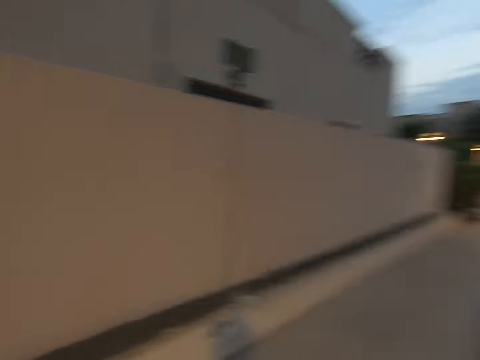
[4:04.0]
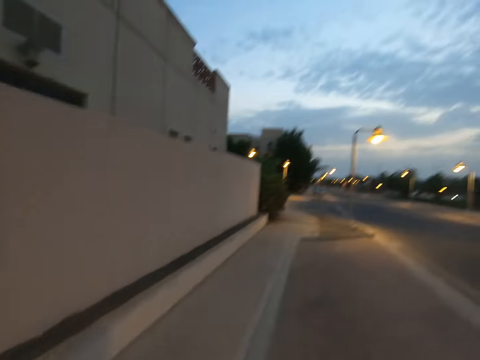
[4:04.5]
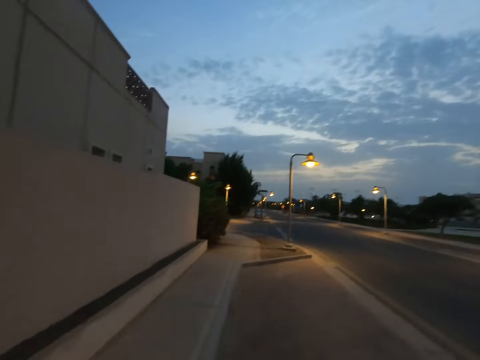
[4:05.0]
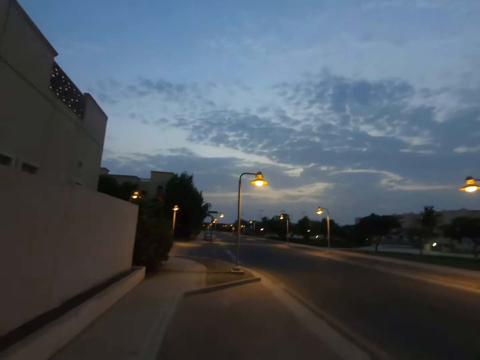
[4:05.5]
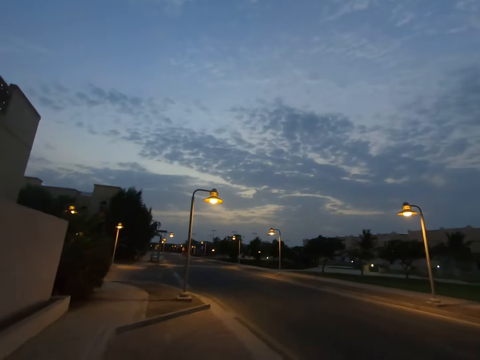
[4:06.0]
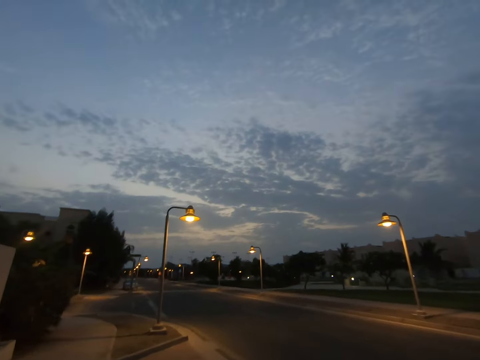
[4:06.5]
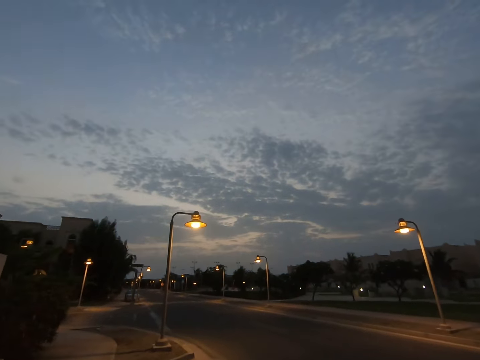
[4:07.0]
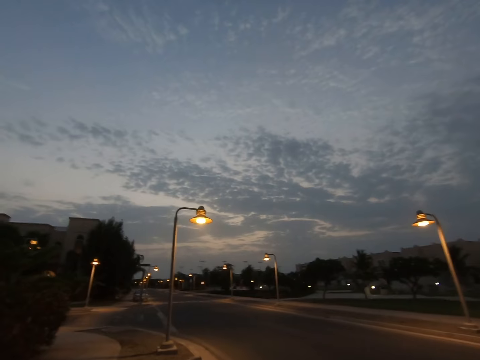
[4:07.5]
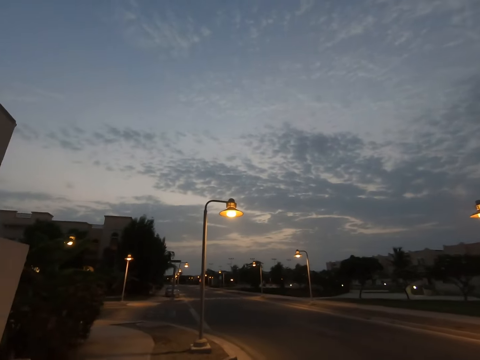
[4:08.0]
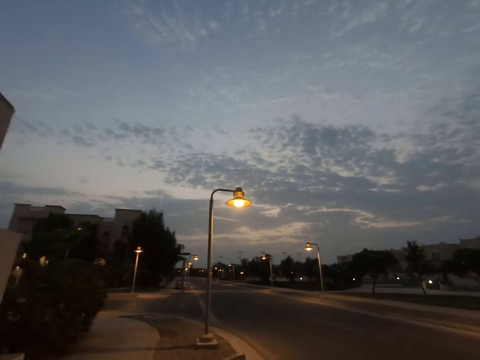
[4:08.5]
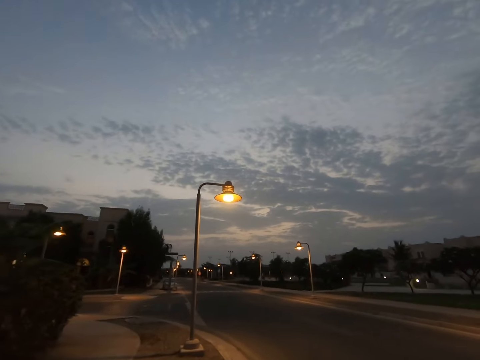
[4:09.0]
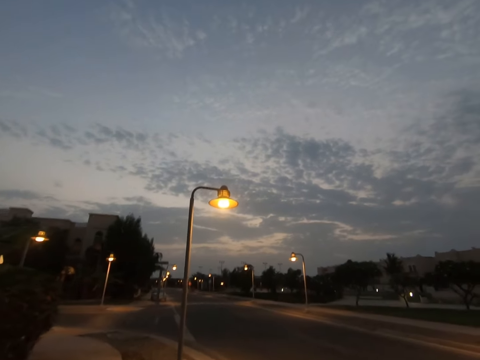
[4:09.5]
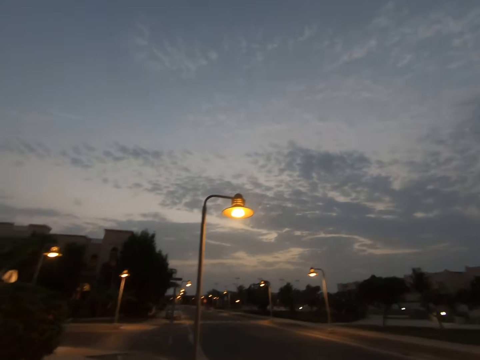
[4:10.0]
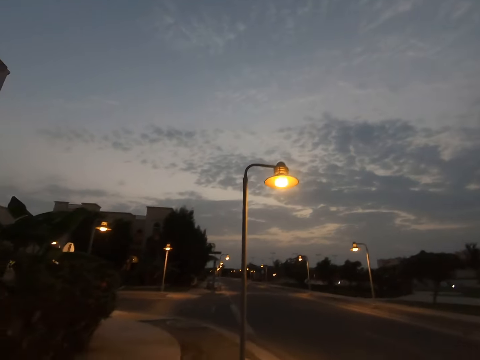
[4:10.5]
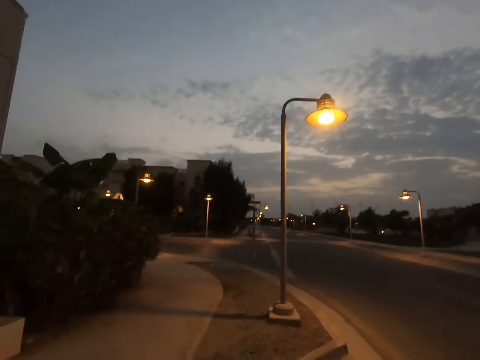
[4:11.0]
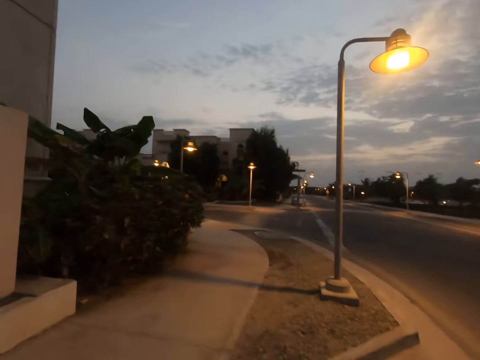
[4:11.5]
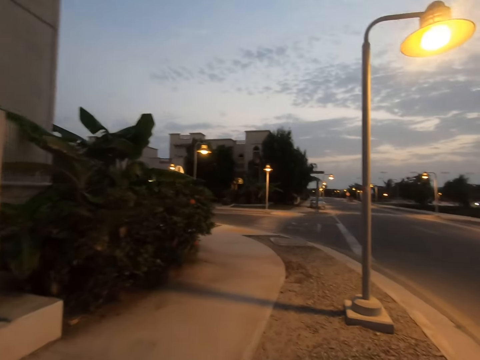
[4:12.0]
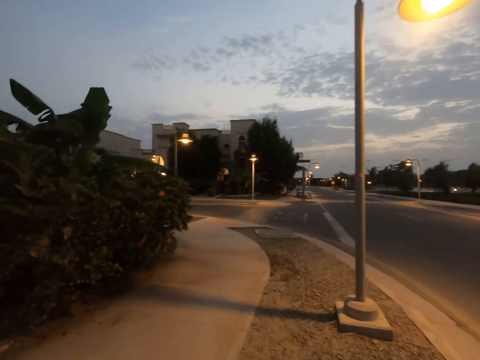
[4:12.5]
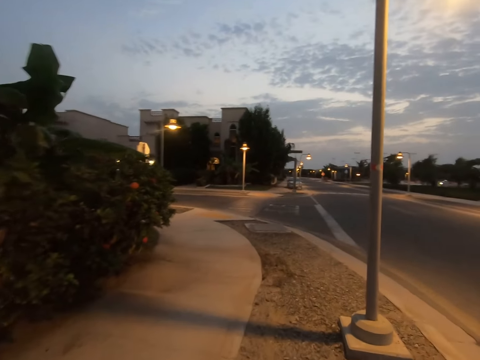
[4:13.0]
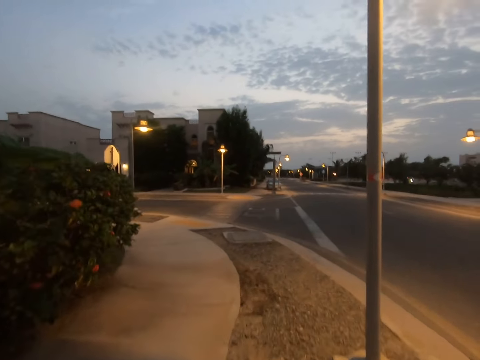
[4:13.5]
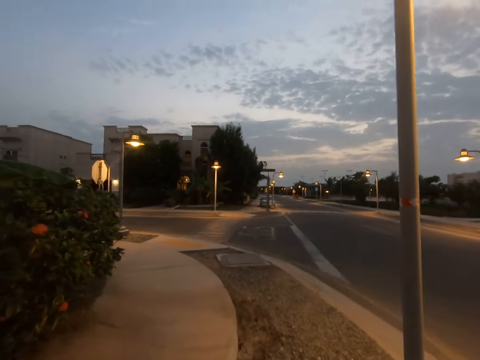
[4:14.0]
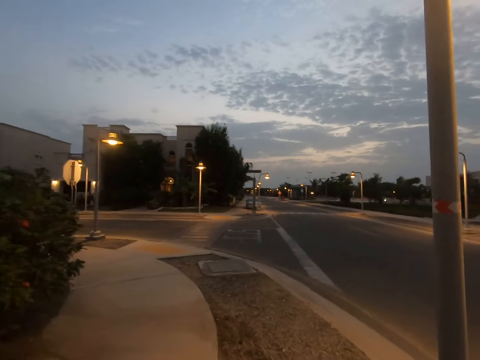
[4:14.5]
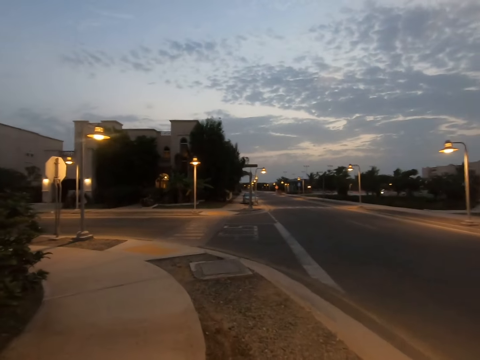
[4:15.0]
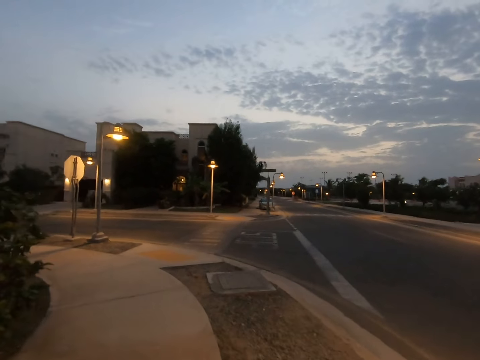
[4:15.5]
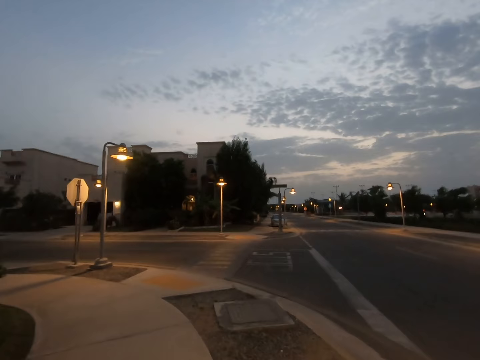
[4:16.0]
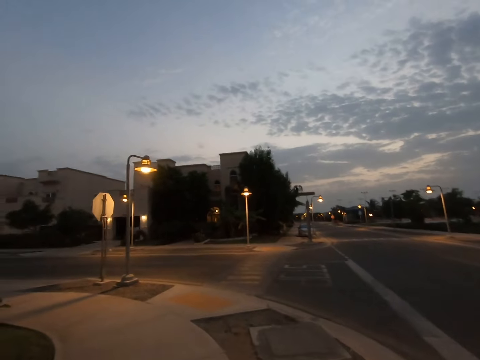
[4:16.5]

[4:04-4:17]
The camera wearer walks on the pavement.

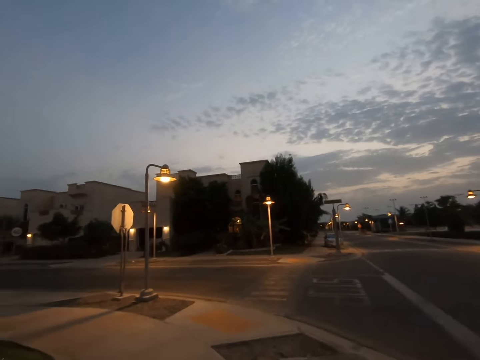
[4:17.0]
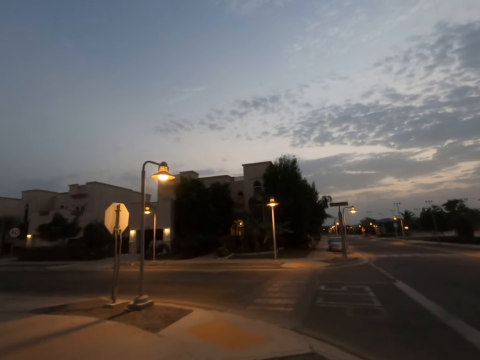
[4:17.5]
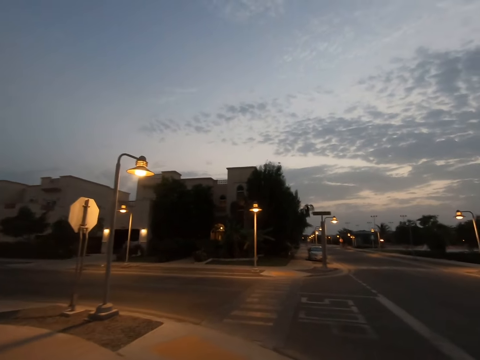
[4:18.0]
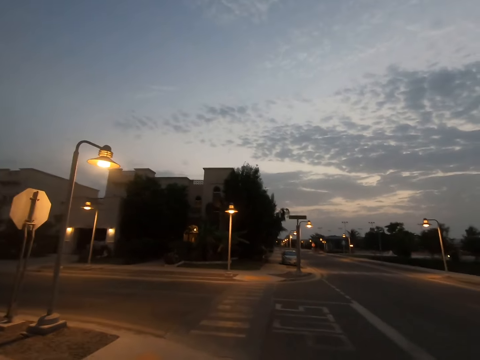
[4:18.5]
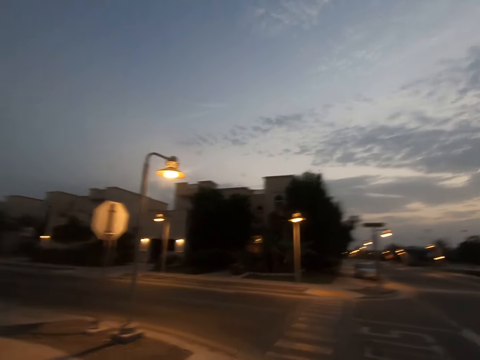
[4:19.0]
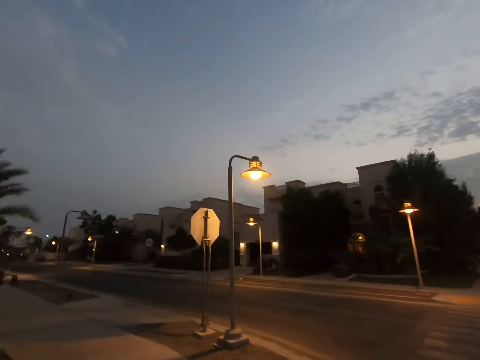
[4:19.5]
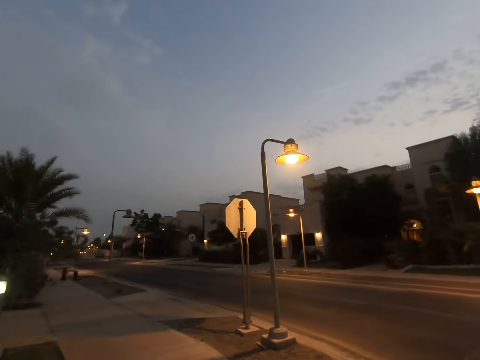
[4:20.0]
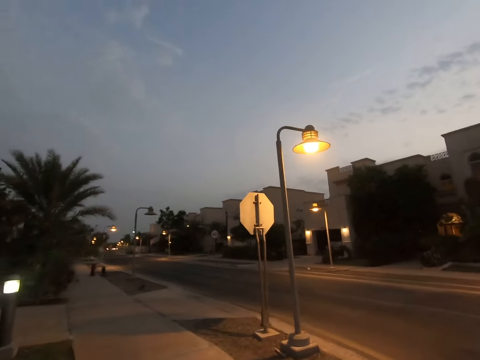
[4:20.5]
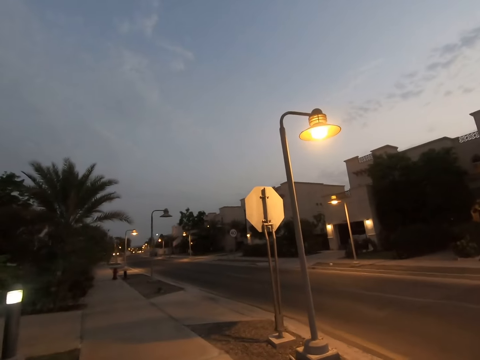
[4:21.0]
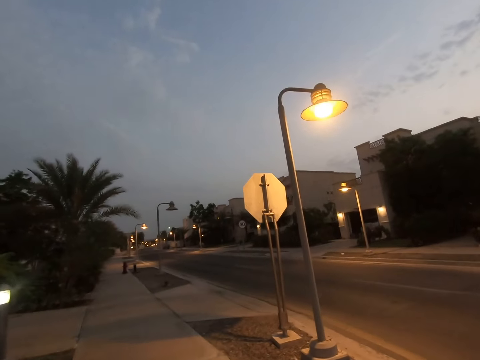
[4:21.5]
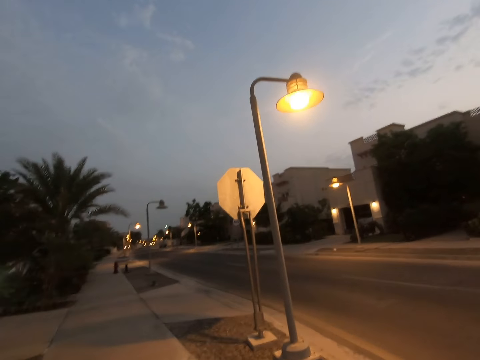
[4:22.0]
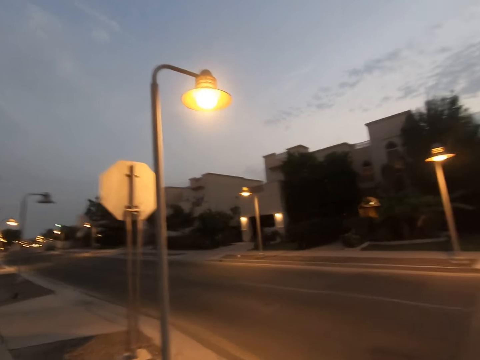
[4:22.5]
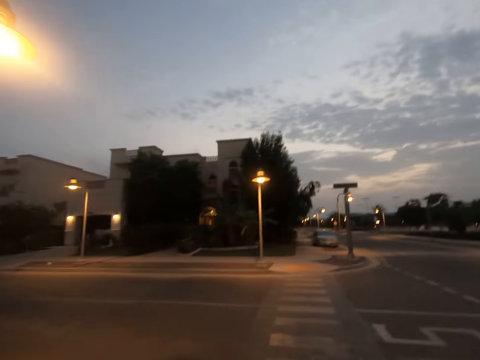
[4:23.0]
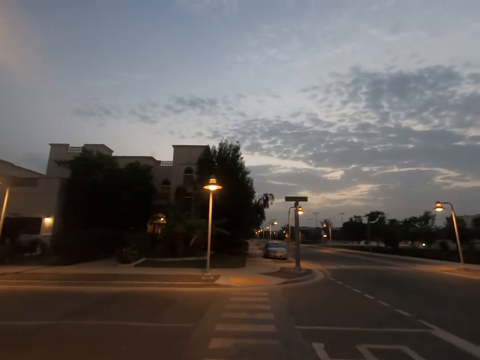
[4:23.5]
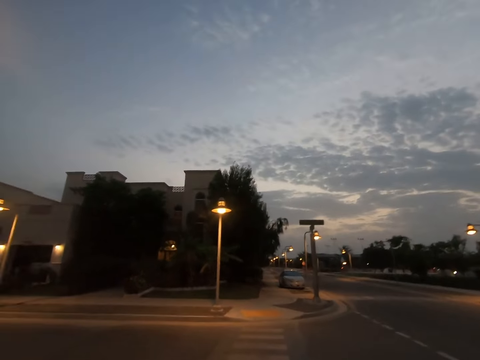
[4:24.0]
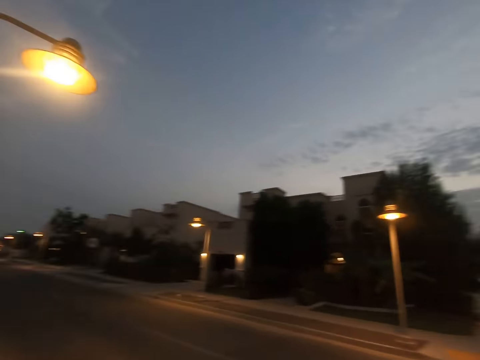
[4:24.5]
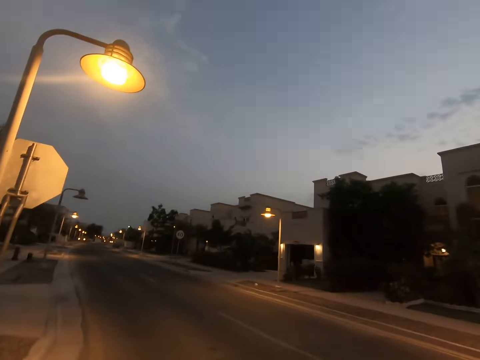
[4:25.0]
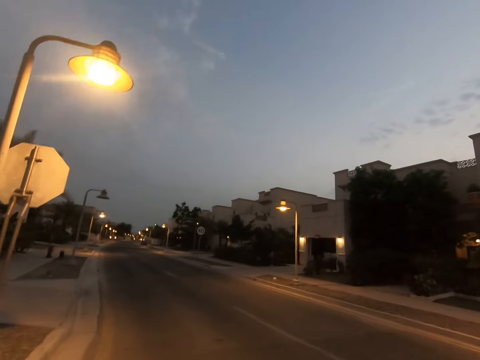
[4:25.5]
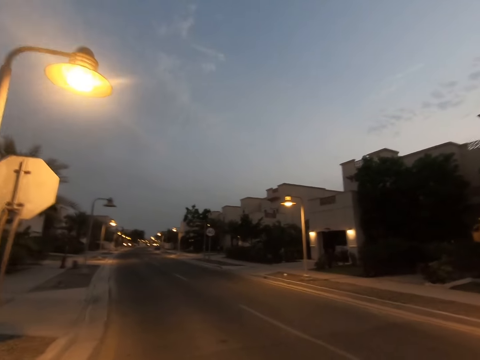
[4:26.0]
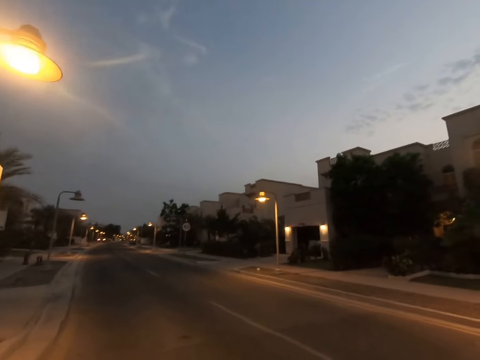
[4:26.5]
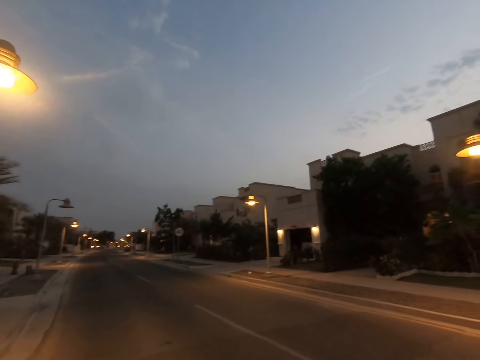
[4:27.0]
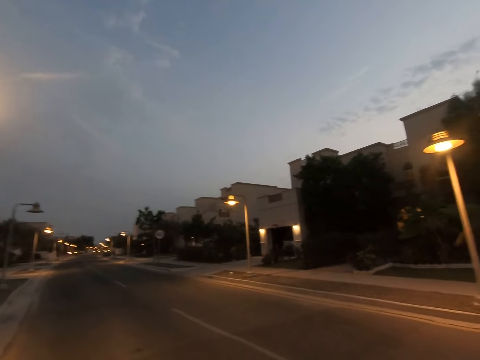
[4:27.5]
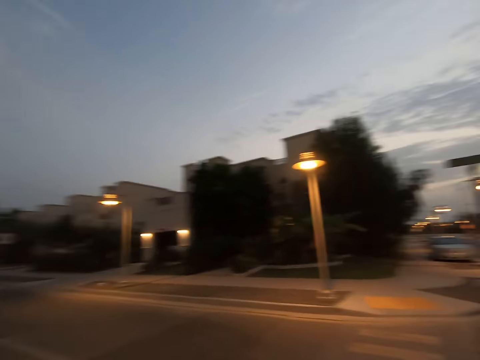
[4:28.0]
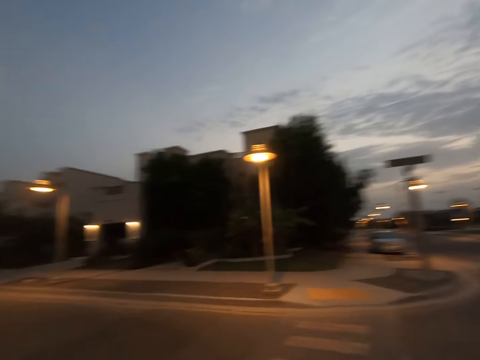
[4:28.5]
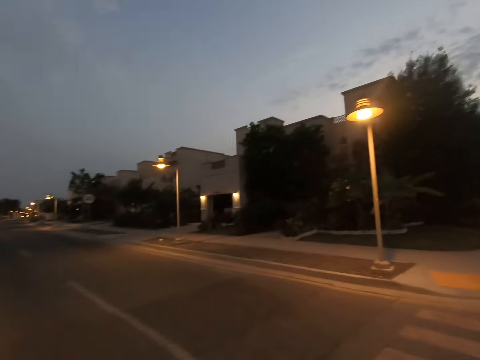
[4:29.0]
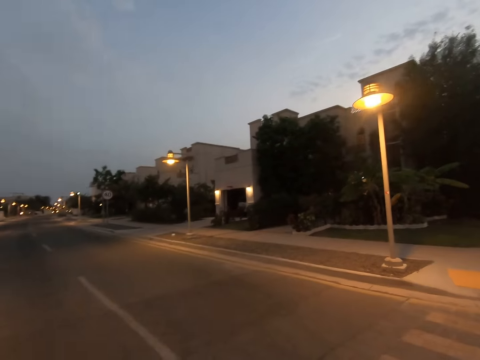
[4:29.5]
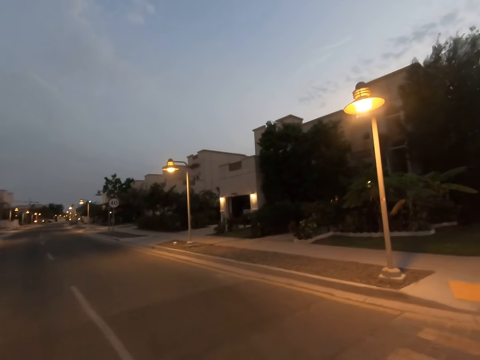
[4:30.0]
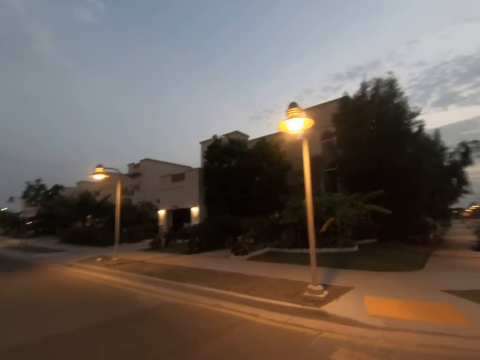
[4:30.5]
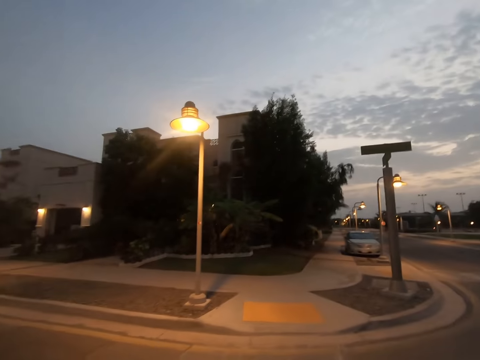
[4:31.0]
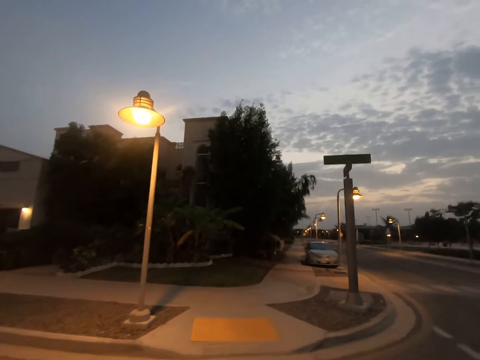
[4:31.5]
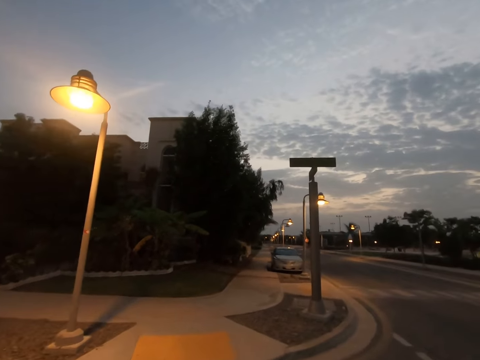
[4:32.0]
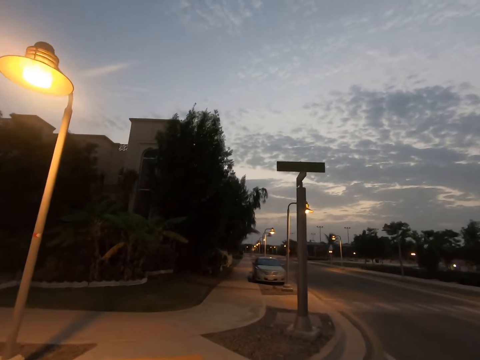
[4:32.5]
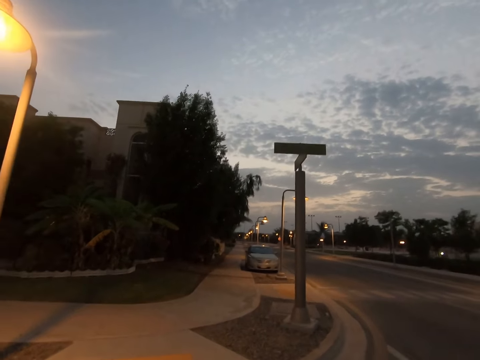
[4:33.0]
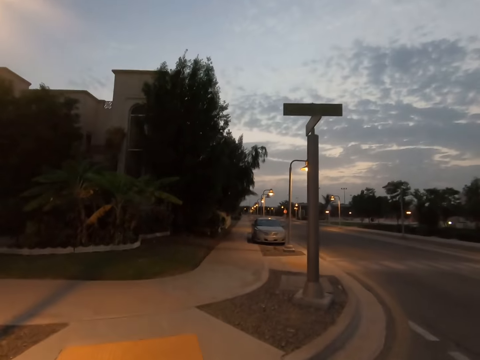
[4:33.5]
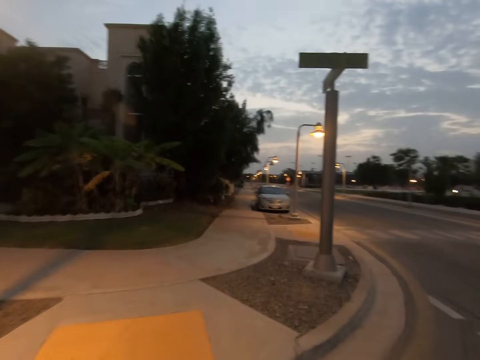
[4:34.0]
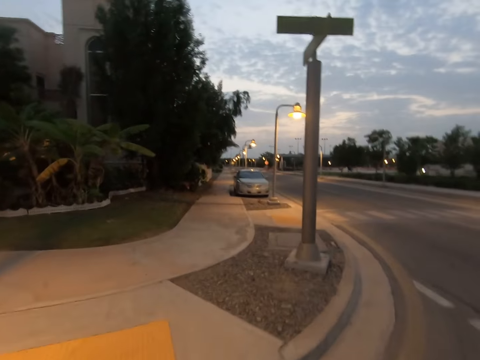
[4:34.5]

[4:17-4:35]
The camera wearer looks around. They cross the street road and look at the left side of the street road. They walk on the sidewalk.
